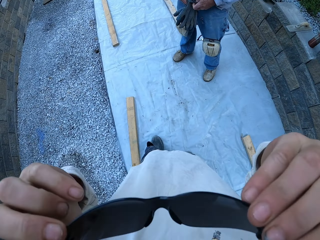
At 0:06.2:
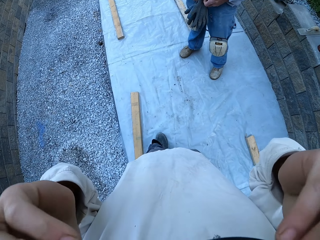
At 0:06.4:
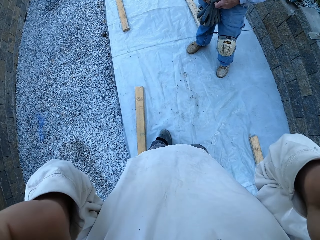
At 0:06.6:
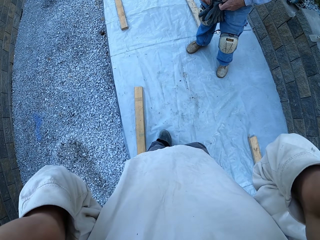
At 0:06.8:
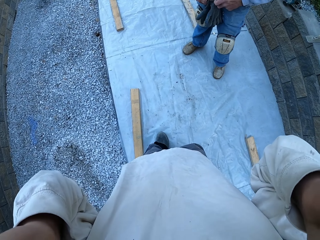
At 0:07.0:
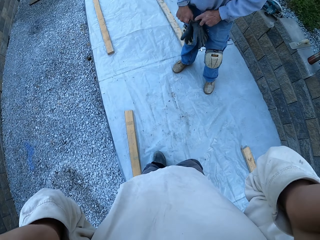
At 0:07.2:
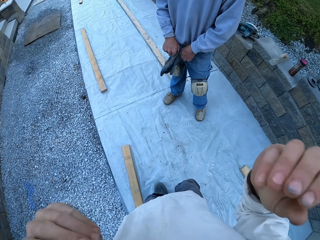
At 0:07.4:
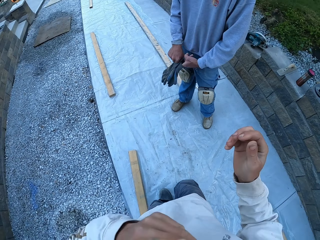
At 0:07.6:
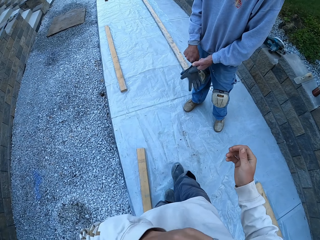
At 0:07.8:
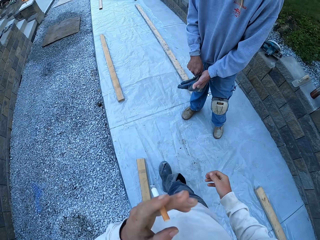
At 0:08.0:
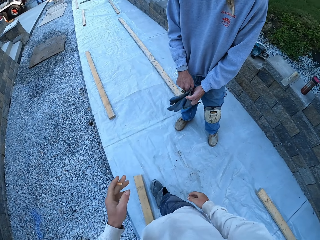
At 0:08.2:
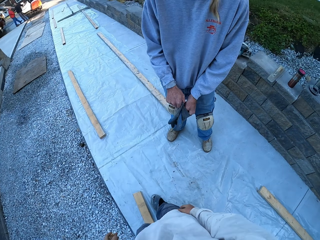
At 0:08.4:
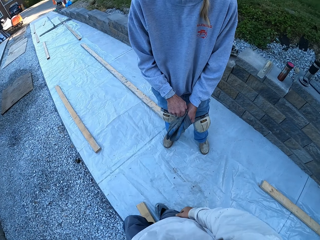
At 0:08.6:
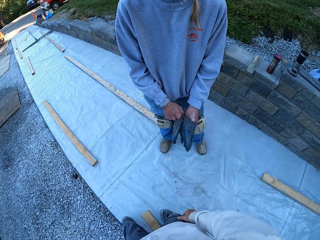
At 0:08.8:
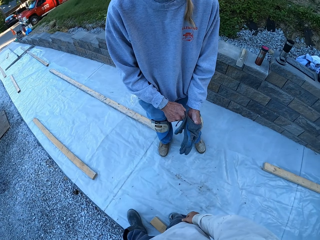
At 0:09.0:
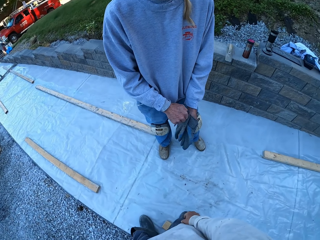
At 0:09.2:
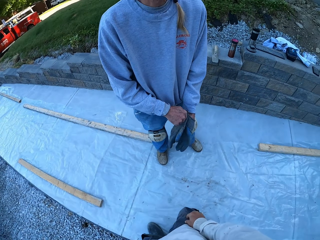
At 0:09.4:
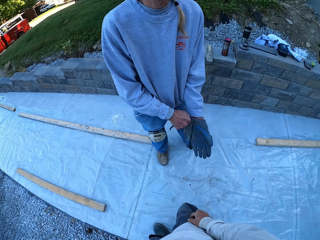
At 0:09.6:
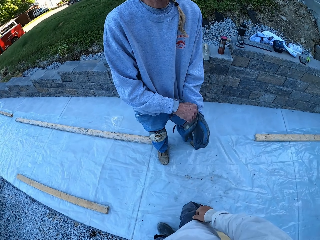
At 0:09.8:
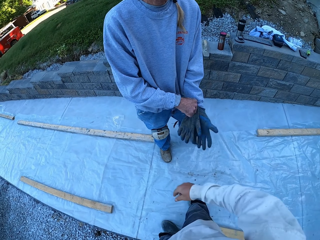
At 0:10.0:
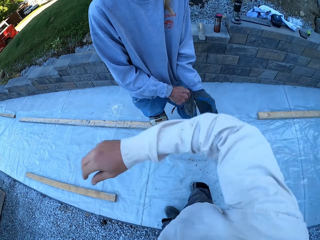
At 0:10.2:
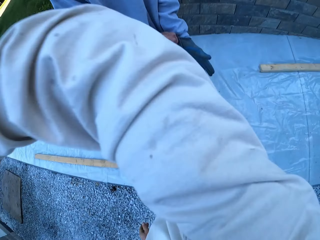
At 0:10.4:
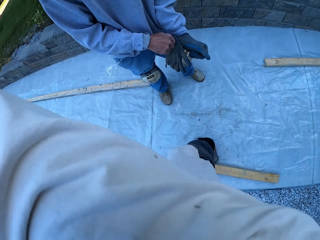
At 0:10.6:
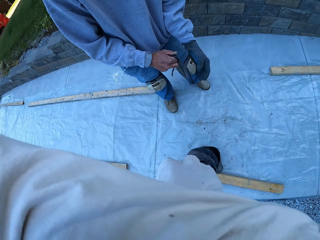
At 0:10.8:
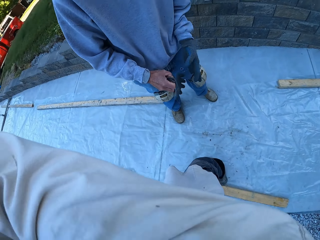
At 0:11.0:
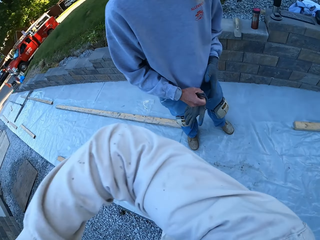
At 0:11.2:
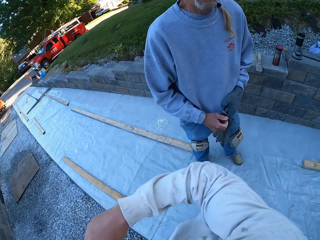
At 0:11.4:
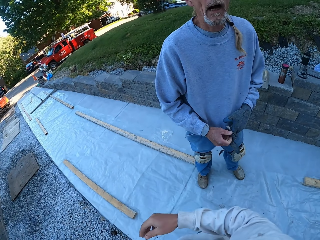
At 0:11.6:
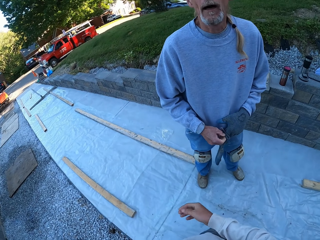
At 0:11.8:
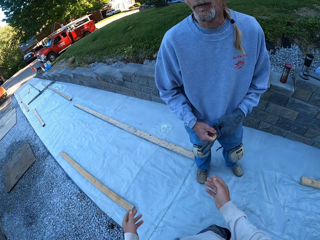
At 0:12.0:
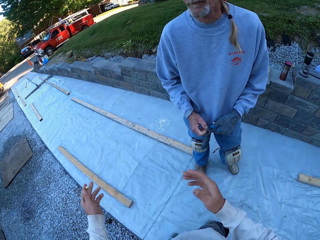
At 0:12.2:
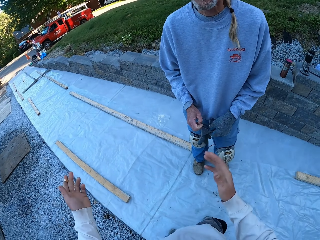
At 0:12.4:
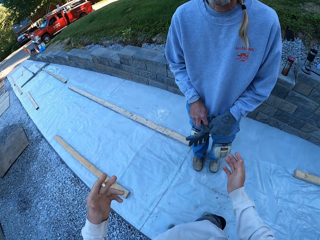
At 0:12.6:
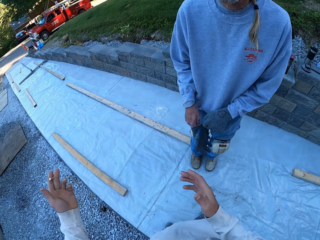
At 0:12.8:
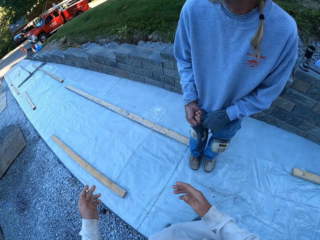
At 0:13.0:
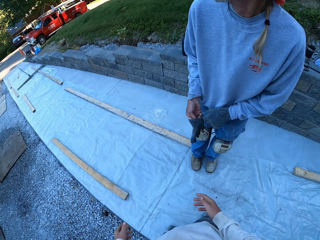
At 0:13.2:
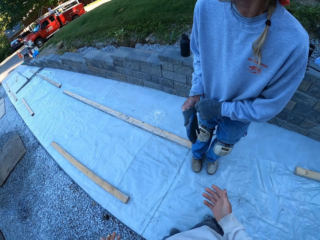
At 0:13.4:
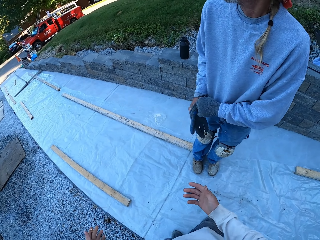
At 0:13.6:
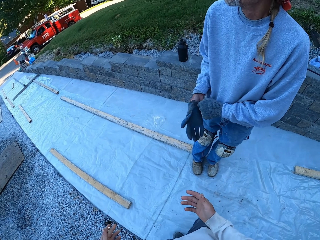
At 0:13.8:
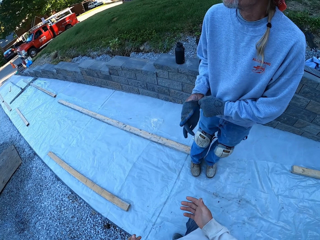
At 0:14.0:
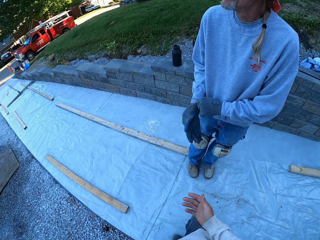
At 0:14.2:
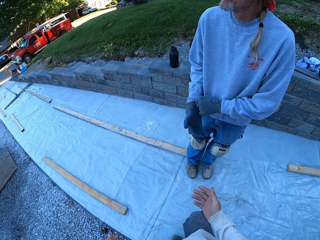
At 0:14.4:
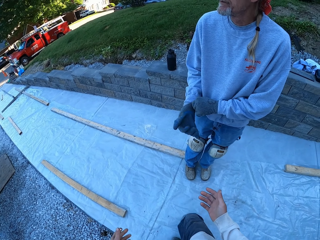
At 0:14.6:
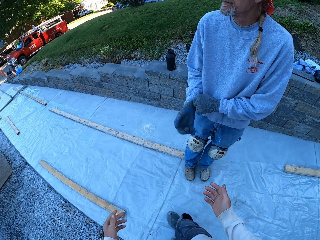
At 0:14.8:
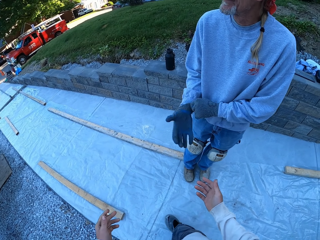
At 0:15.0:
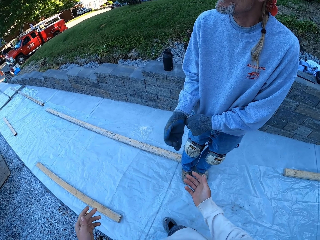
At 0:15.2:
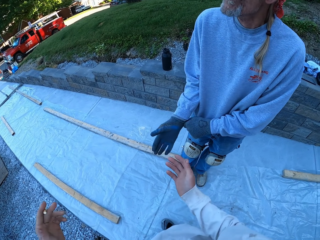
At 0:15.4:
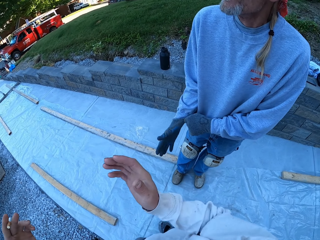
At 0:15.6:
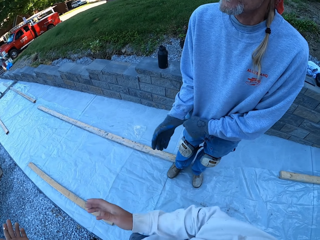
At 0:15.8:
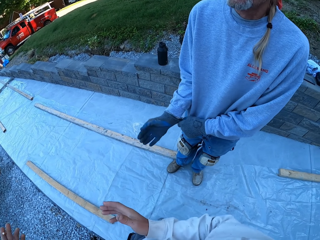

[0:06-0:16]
The camera wearer puts on the sunglasses. A man puts on the gloves. The camera wearer raises the right hand. The man talks to the camera wearer. The camera wearer shakes his hand. They talk to the man.

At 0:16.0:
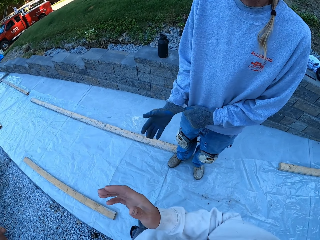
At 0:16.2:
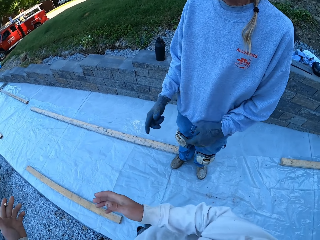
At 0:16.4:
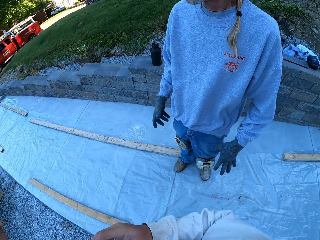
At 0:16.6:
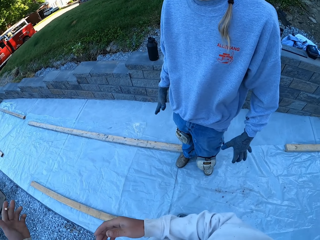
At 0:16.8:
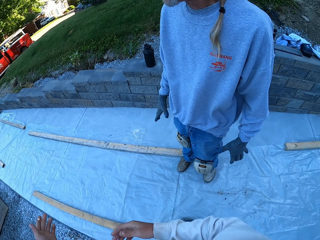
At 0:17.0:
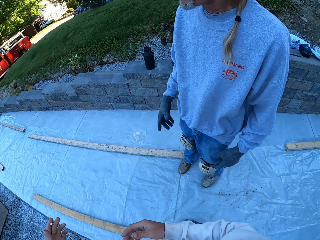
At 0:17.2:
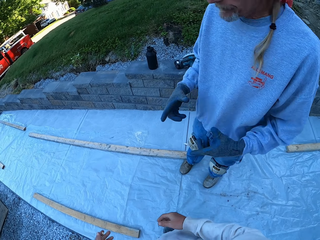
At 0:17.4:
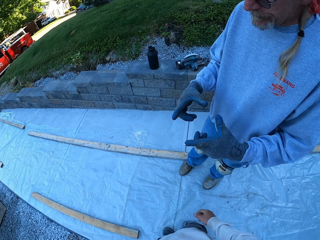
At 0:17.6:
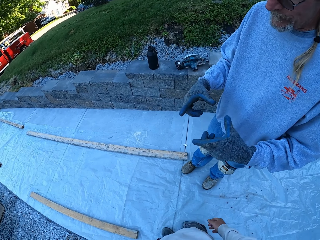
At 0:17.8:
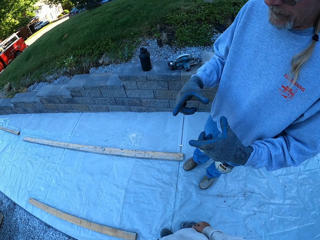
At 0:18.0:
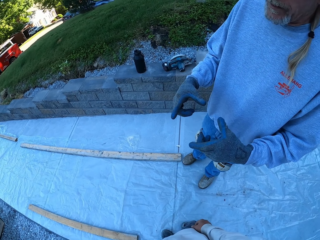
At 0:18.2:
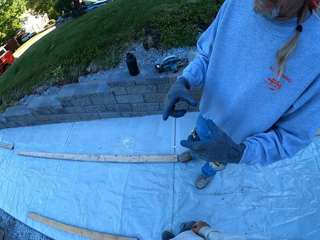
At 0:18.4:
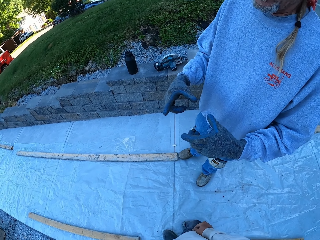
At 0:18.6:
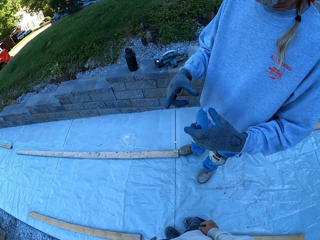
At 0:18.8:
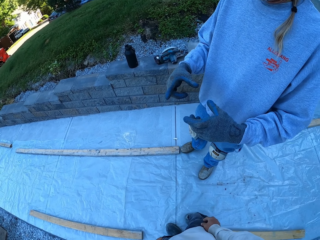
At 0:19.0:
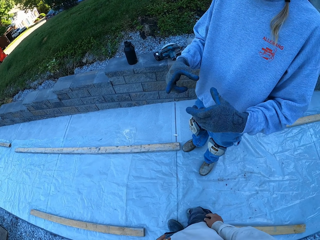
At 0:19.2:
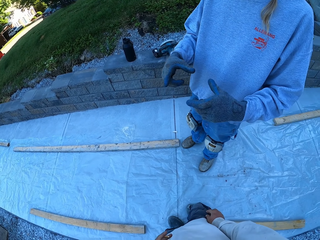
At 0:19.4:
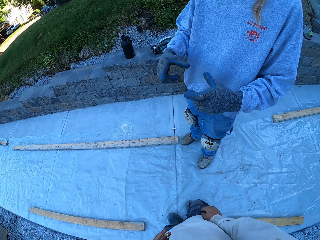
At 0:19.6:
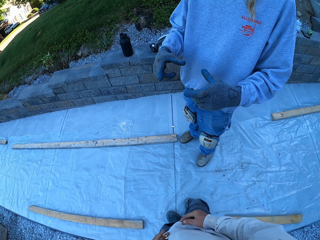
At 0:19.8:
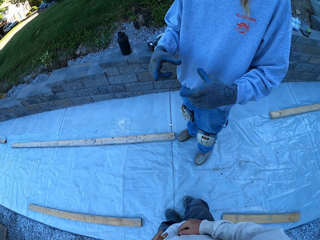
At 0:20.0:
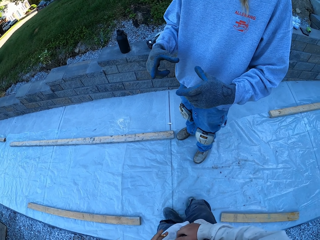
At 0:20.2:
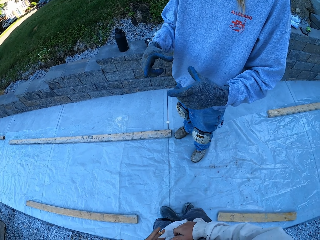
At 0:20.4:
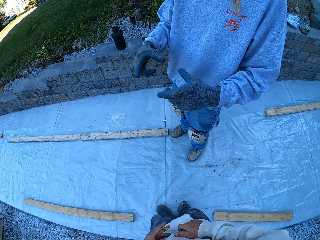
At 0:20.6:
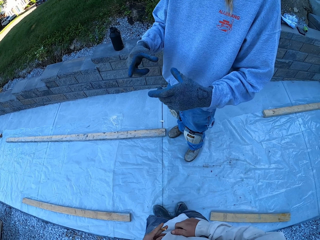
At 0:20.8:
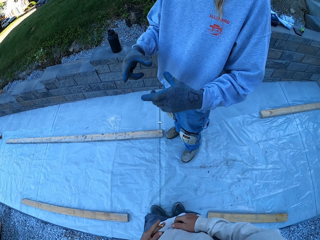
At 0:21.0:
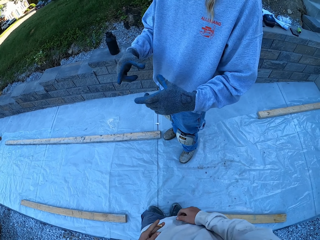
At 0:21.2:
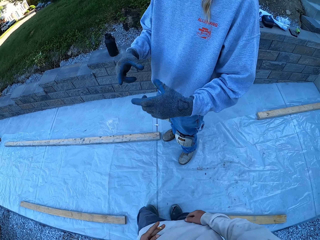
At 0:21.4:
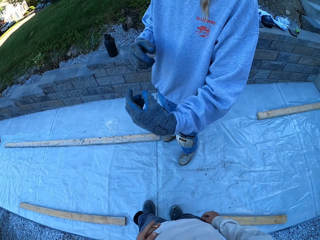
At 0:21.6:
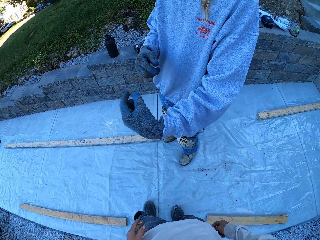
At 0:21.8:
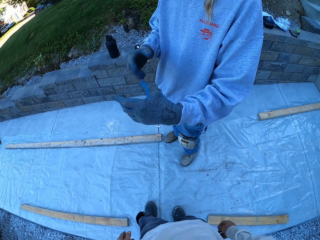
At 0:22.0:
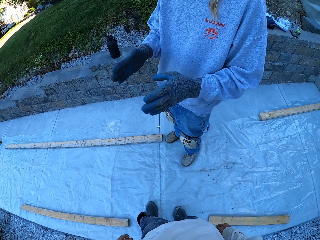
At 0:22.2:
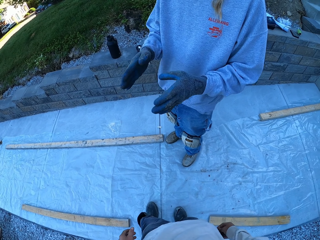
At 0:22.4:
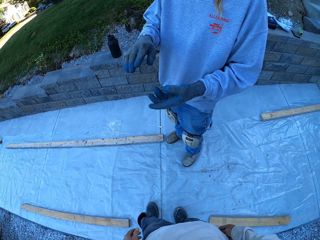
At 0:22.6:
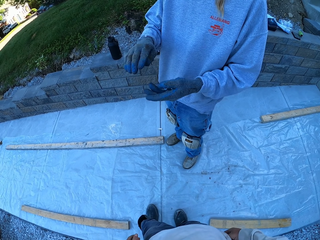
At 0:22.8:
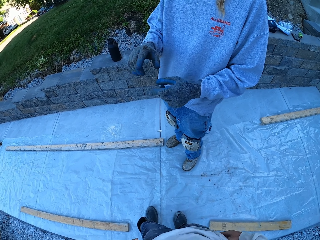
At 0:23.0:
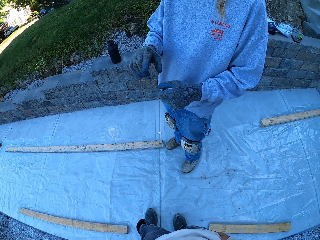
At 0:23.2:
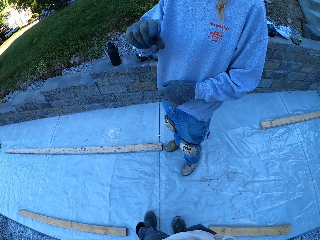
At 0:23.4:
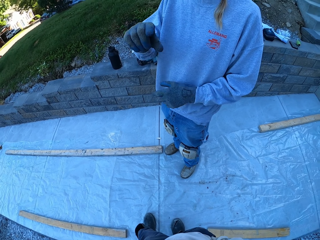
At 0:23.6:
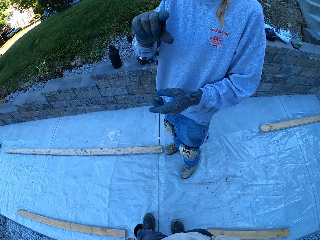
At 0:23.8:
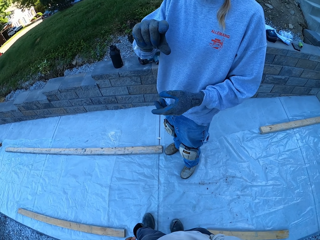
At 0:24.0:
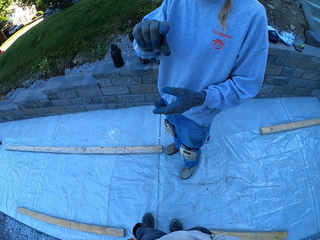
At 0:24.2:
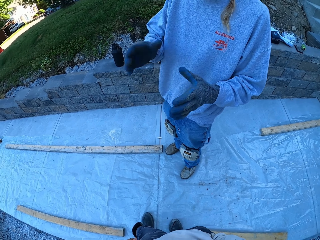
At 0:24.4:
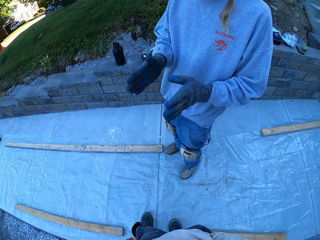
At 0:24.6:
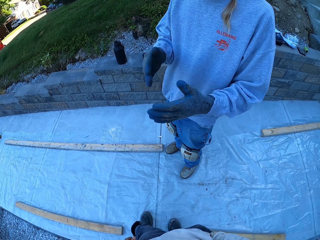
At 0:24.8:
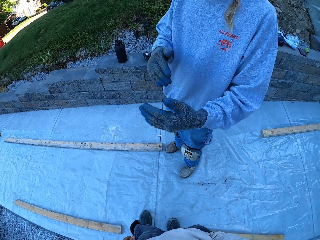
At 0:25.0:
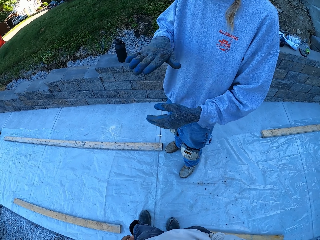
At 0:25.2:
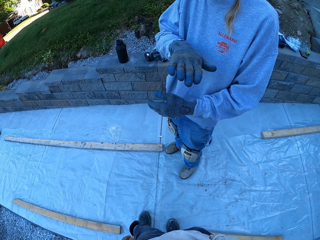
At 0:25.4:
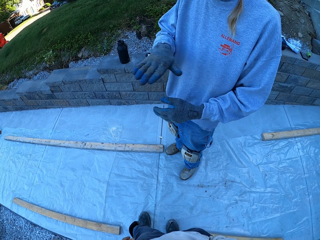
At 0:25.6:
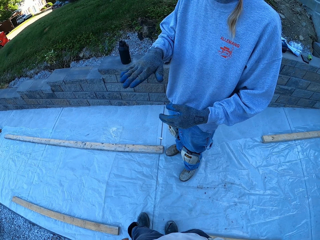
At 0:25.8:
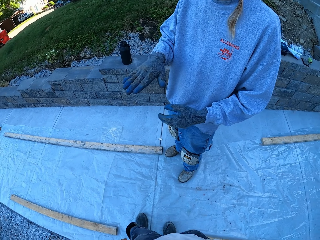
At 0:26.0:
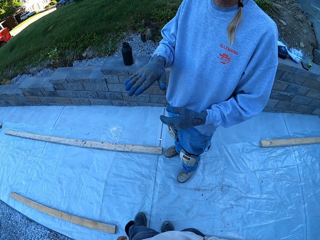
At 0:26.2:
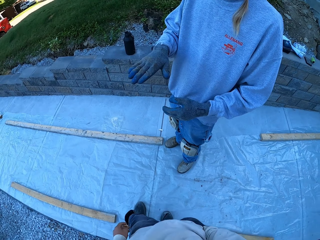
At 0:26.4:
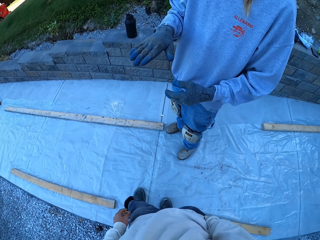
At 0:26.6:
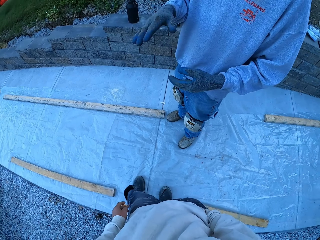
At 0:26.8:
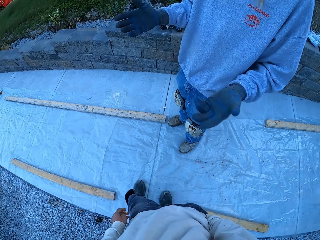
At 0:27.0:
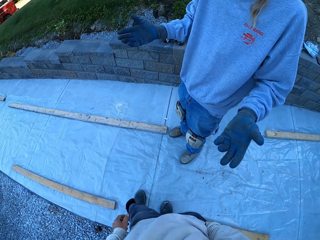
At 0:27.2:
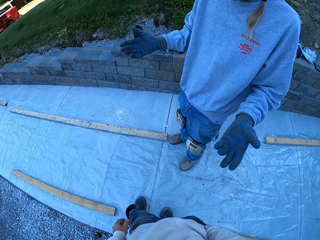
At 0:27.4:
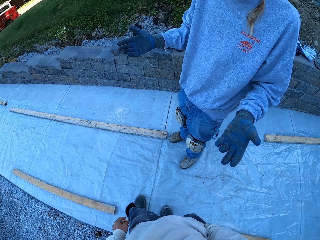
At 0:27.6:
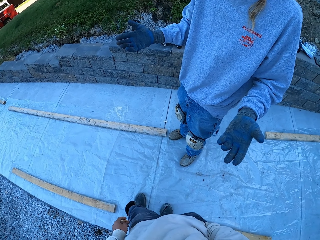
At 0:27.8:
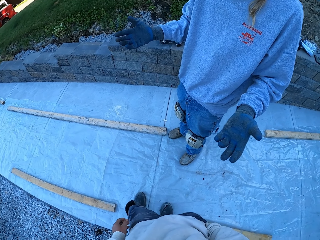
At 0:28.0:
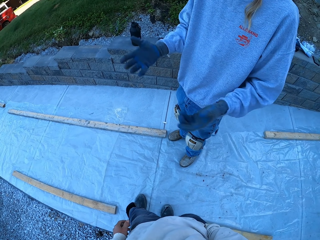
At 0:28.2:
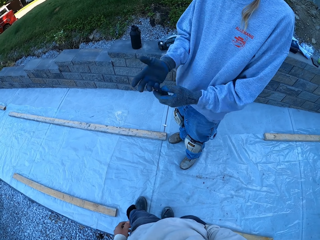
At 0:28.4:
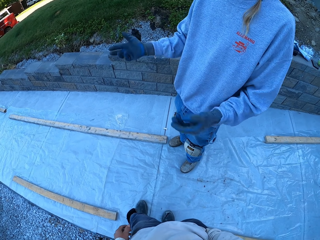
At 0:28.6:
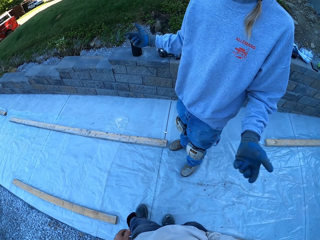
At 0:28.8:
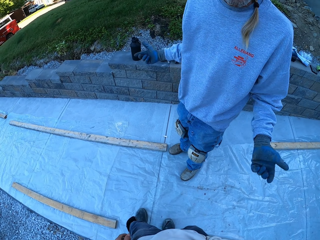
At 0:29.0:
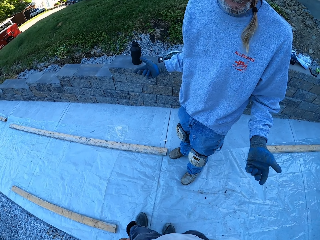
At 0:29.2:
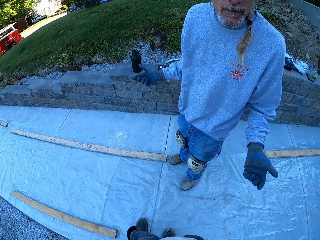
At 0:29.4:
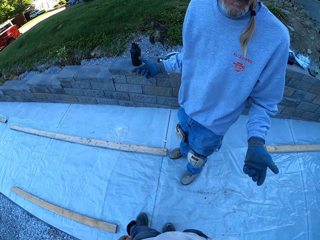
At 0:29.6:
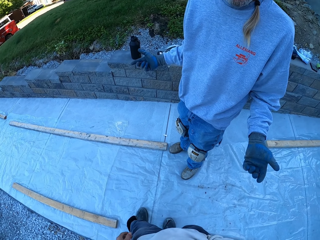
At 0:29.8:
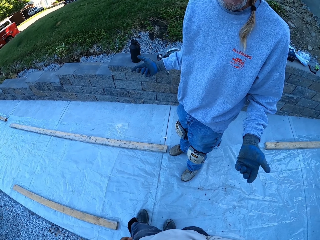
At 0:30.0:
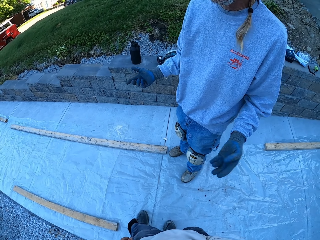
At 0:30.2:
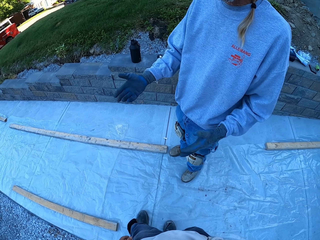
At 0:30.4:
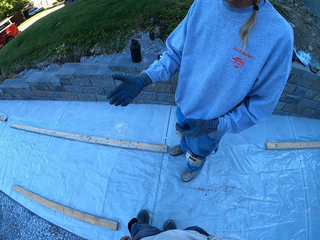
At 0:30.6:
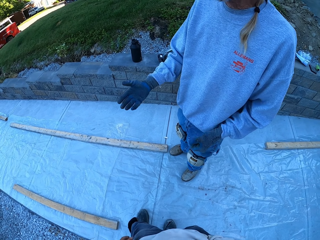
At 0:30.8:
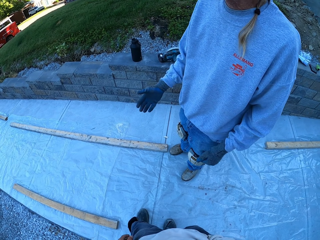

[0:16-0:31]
A man shows size with his hand. The man talks to the camera wearer. The man raises both hands.
